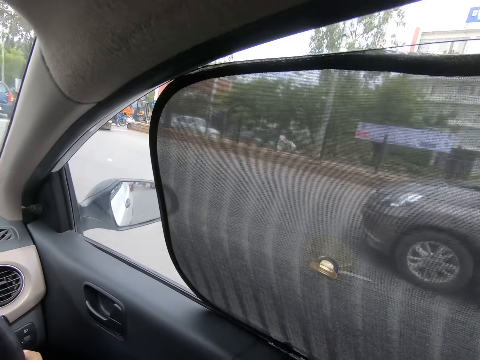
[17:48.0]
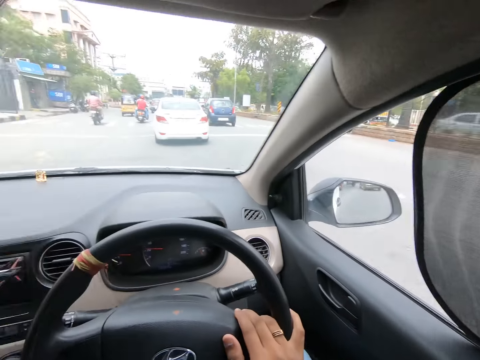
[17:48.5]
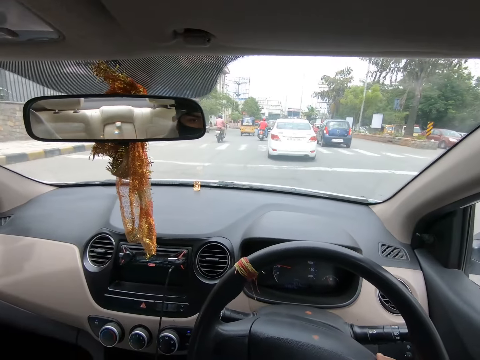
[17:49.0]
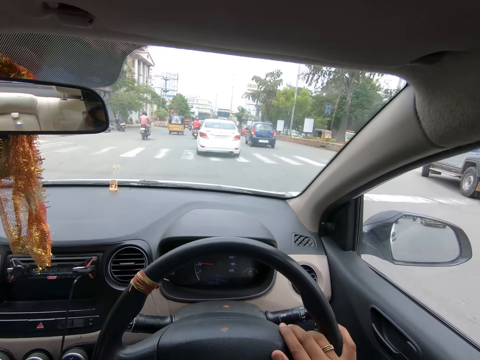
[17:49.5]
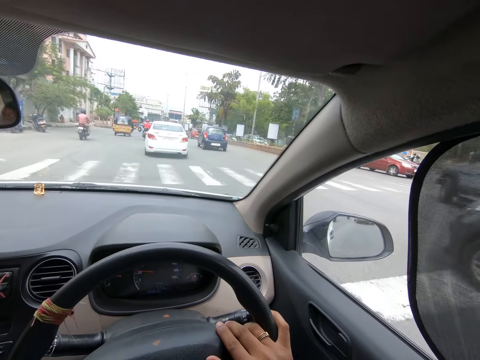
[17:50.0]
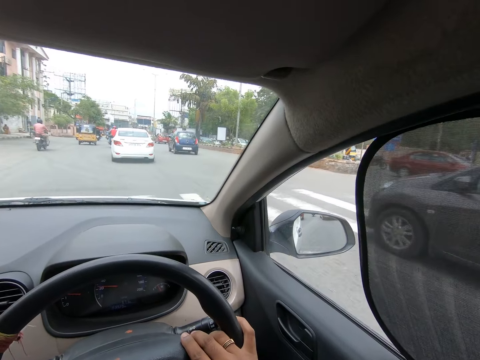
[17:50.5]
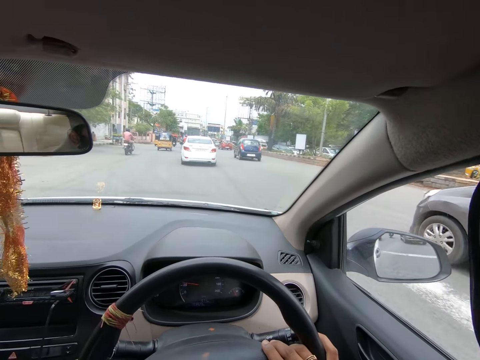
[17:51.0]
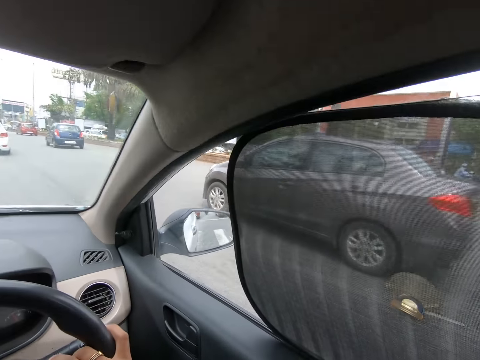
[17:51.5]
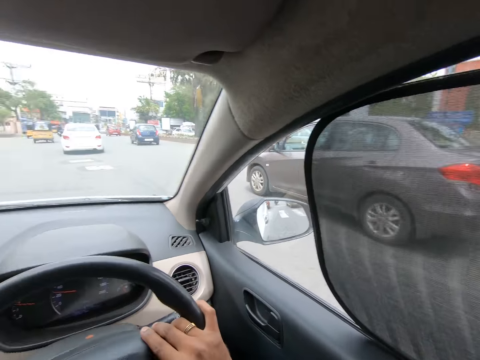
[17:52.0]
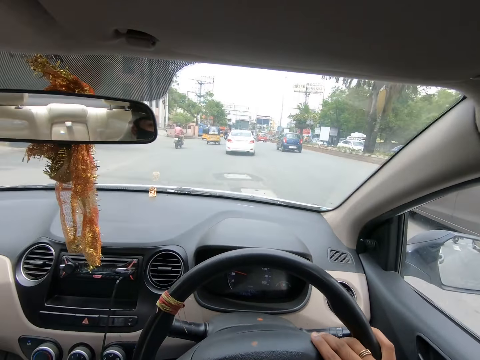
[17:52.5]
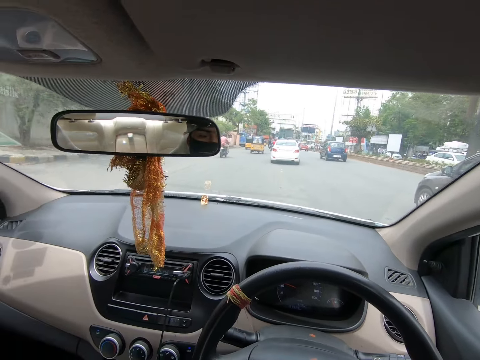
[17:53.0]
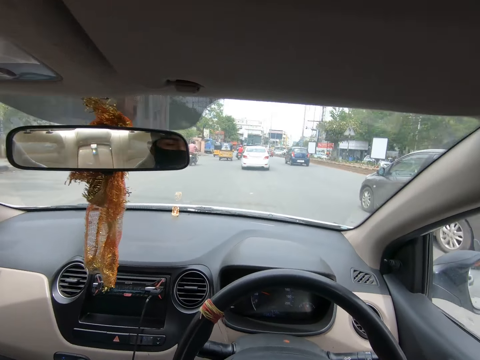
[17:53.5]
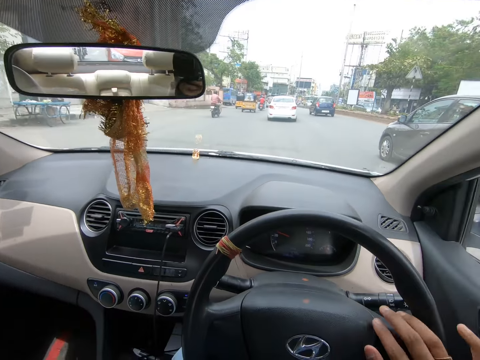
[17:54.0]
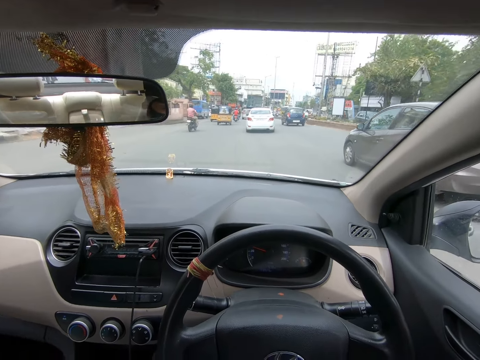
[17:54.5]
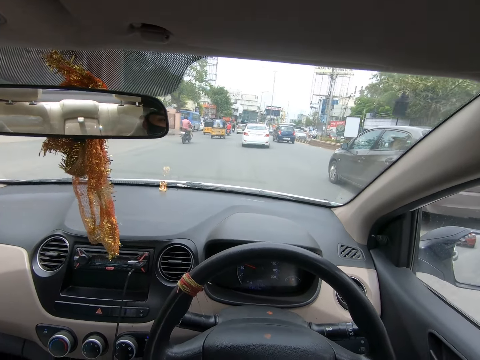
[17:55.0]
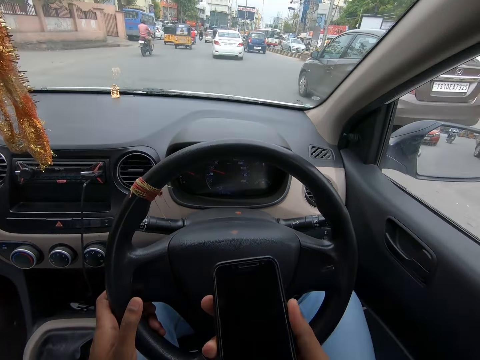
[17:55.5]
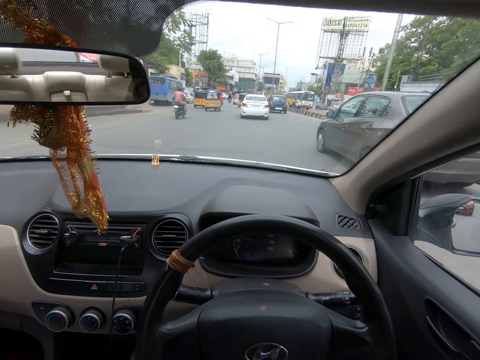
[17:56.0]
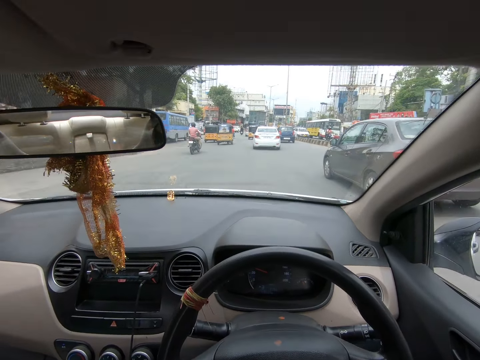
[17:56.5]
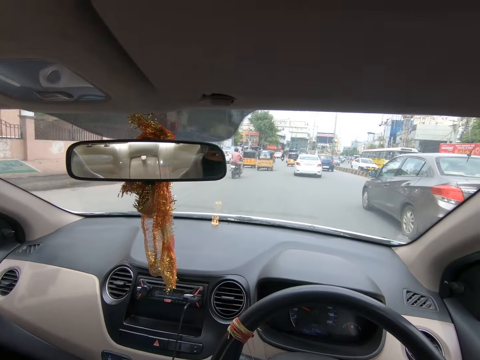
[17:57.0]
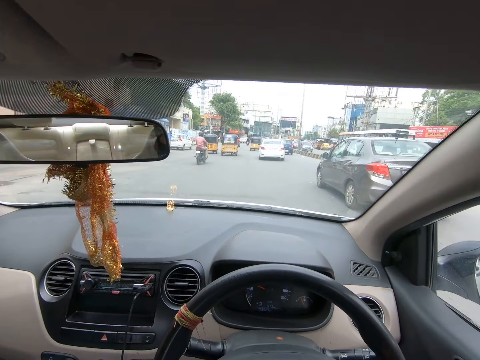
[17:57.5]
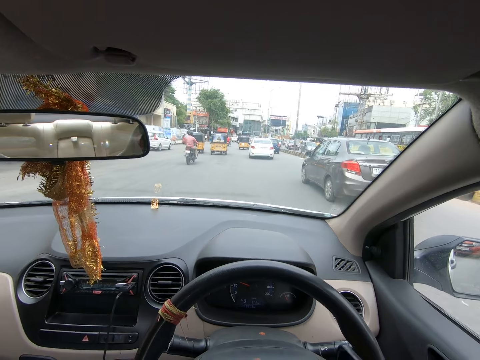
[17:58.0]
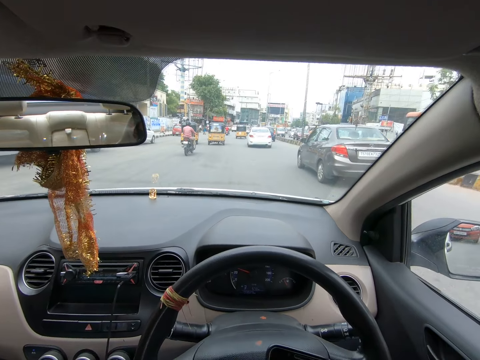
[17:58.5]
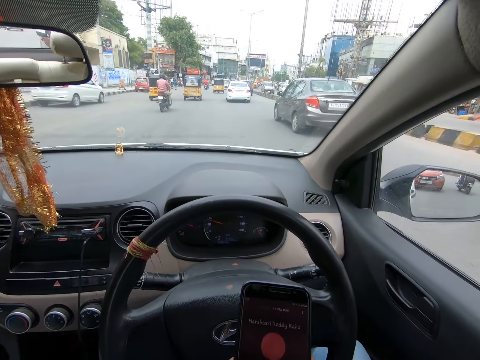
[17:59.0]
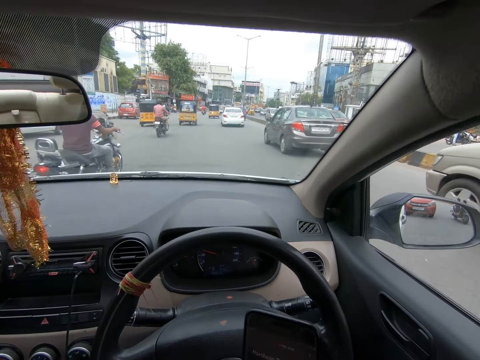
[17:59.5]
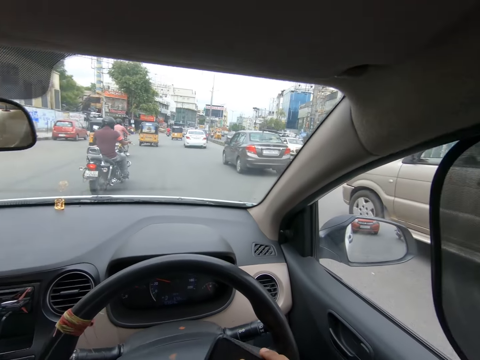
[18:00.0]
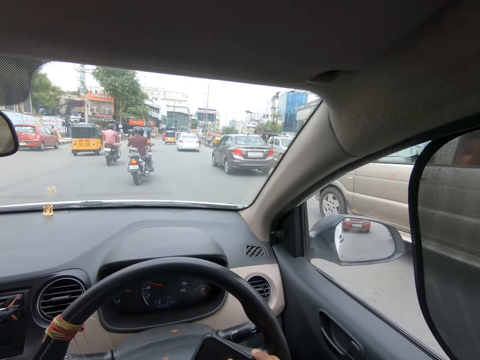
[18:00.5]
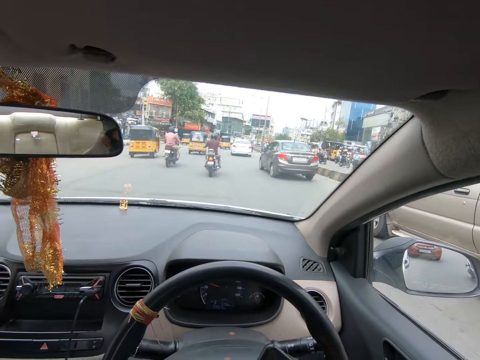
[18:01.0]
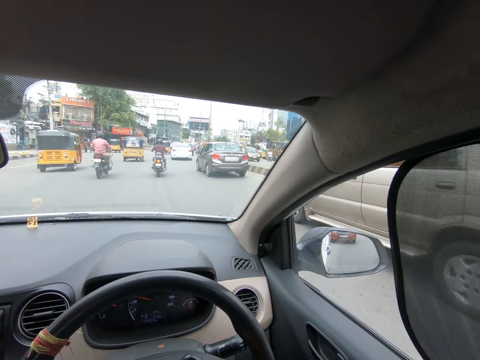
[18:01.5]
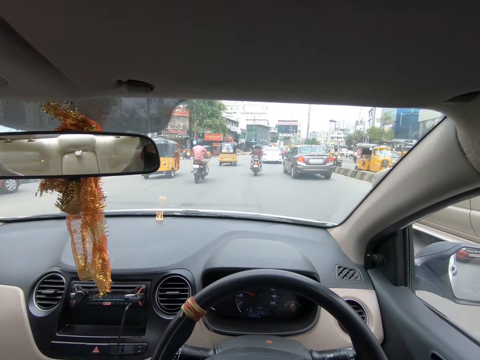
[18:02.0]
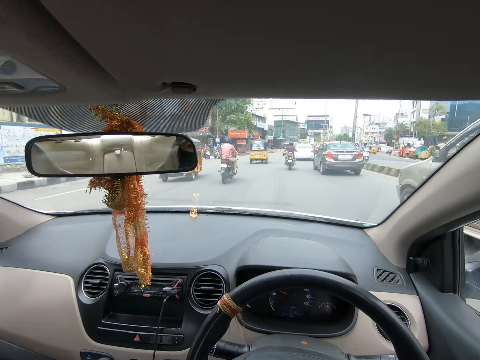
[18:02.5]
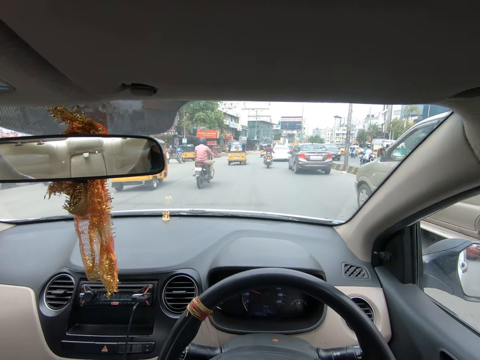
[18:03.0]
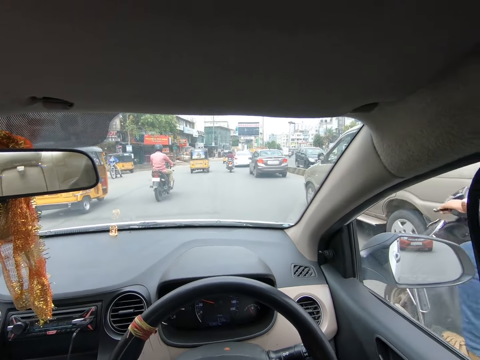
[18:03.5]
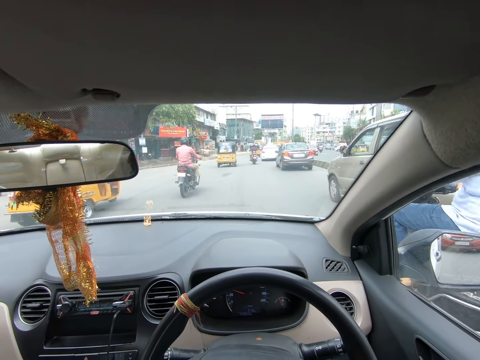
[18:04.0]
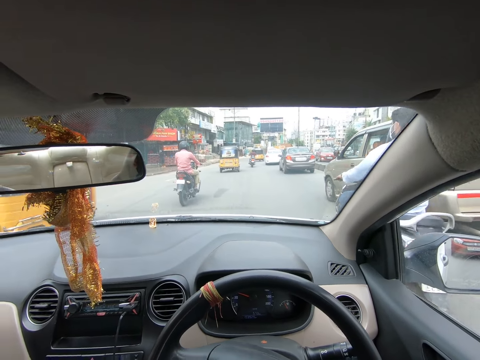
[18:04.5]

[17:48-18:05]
The camera wearer holds the phone at hand. They talk on the phone. They operate the phone.

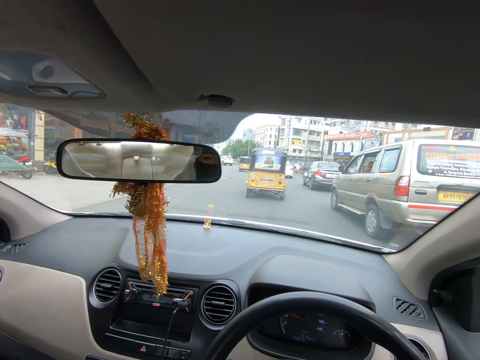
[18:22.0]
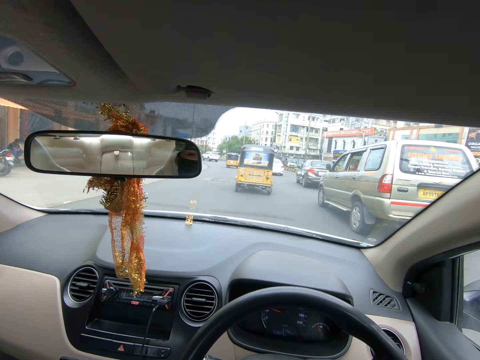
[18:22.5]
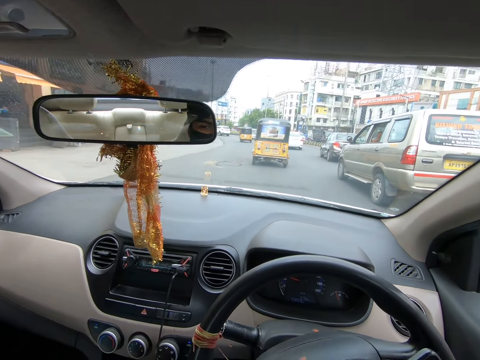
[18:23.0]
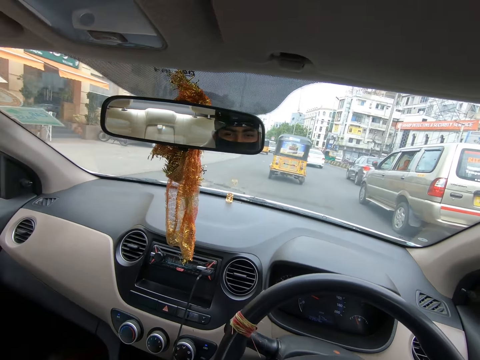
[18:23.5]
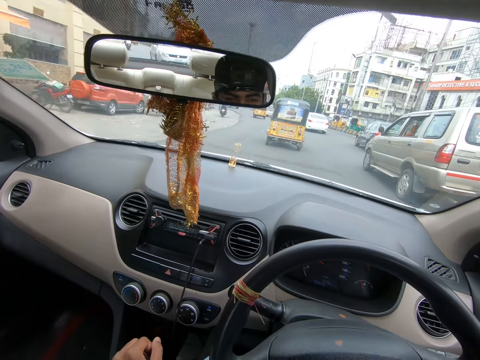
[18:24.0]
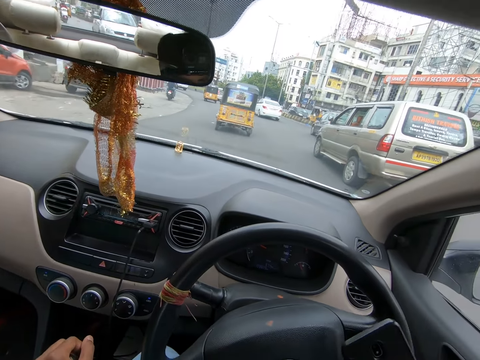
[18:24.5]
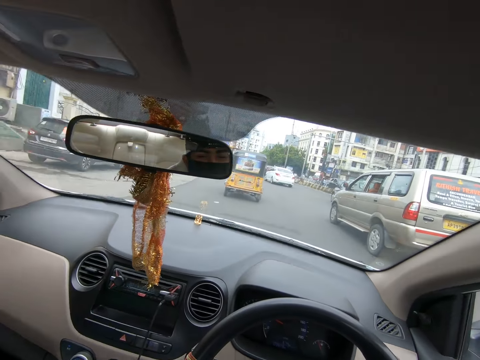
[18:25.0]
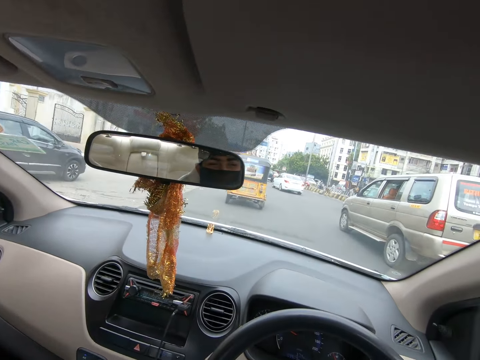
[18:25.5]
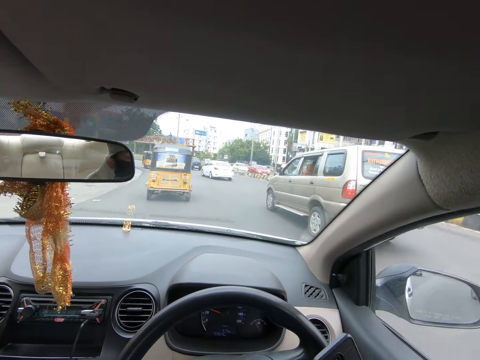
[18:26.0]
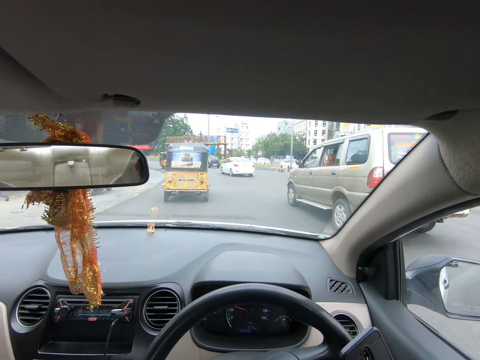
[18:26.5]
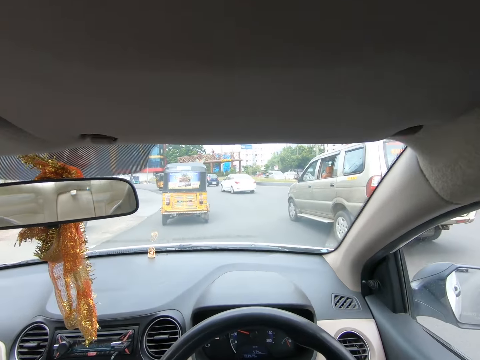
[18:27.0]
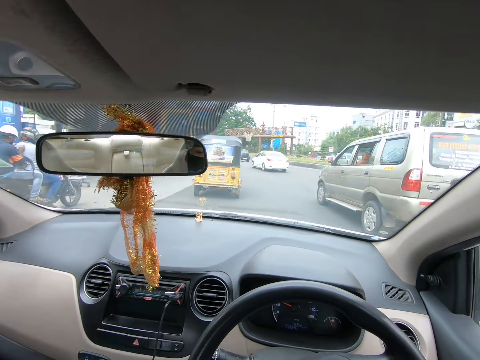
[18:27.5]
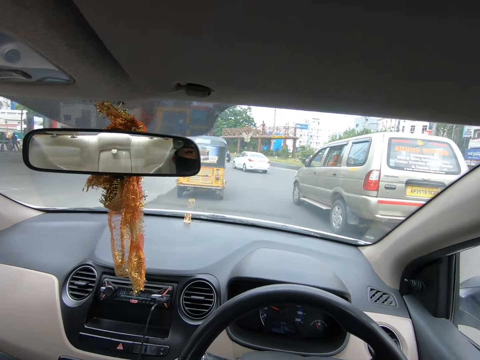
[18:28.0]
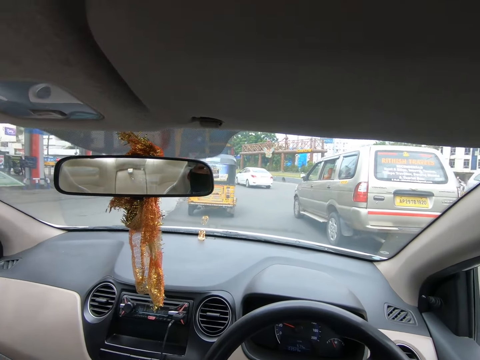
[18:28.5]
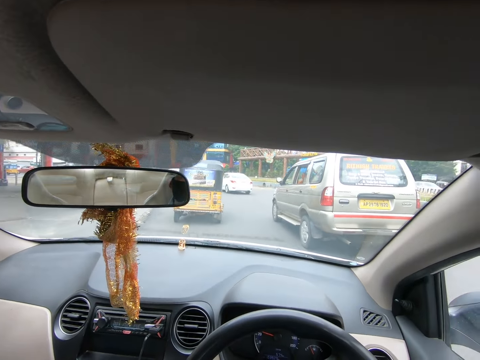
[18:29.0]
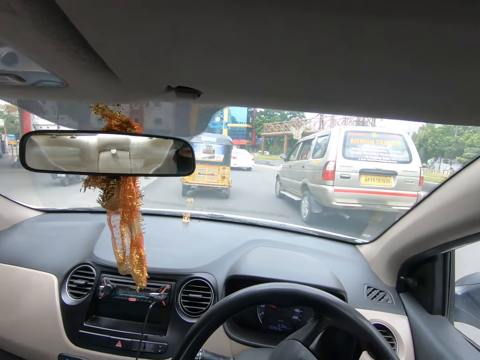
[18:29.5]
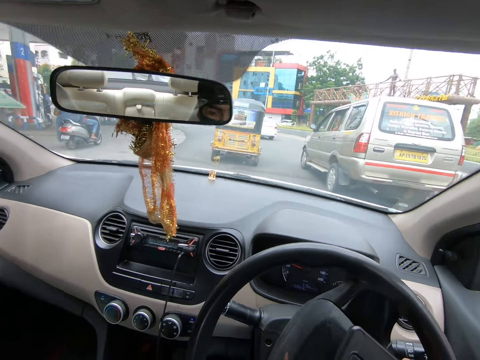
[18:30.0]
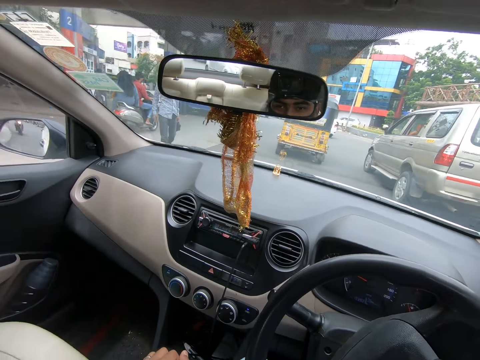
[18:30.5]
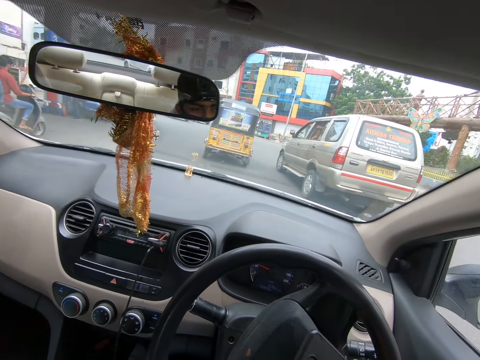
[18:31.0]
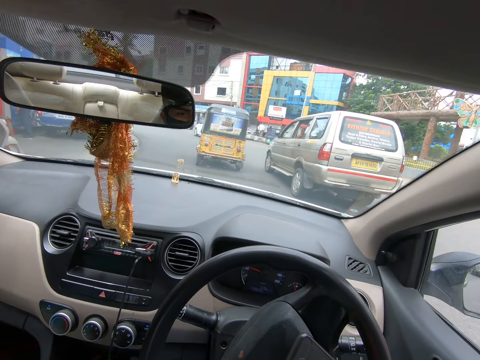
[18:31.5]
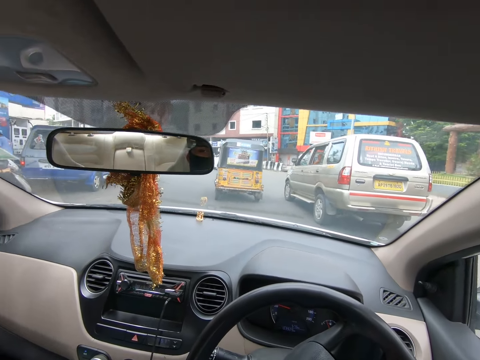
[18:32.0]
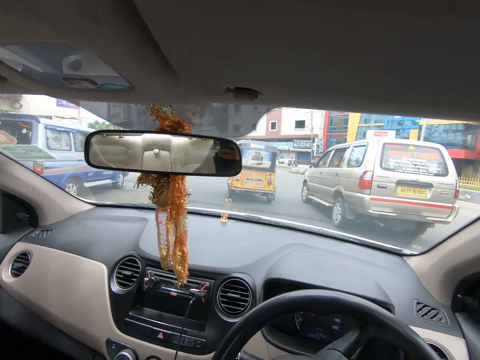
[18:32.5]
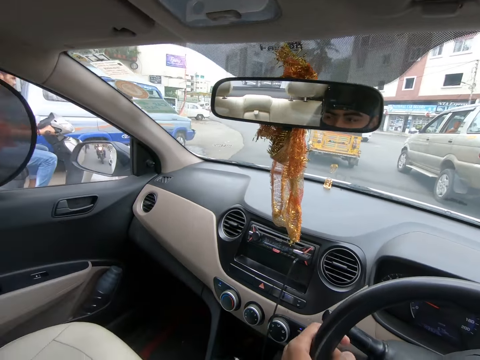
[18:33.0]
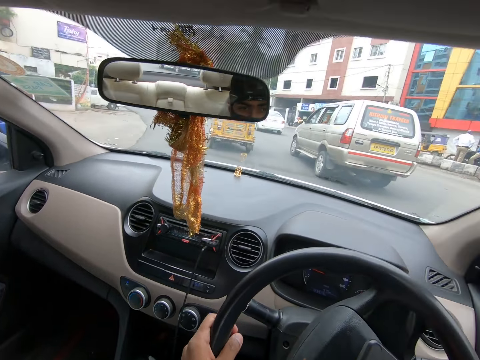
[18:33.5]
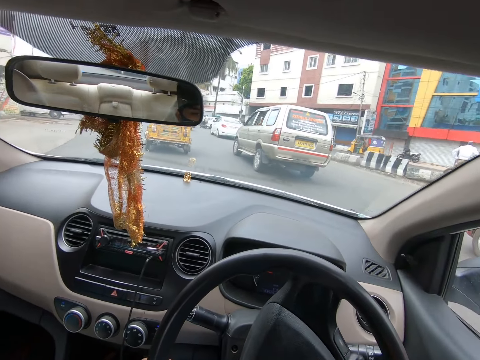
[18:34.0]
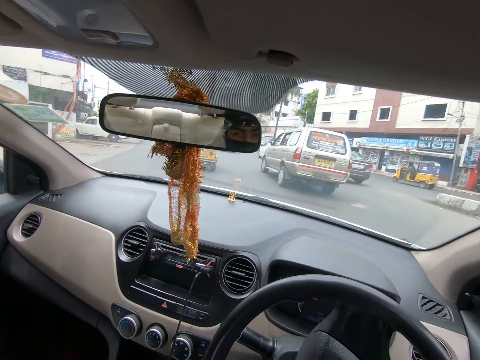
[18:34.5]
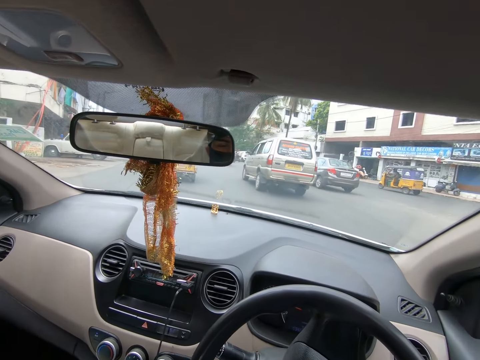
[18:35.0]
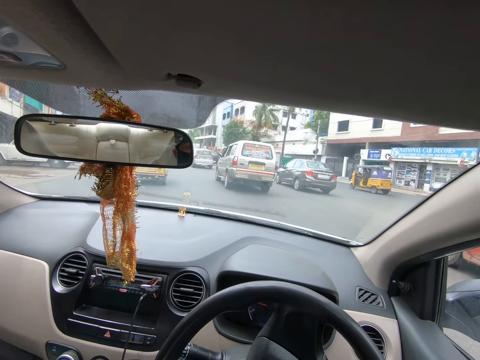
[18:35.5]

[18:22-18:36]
The camera wearer laughs. They drive the car. They converse on the phone.
